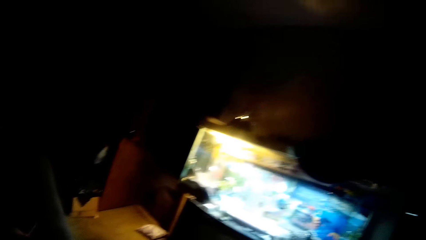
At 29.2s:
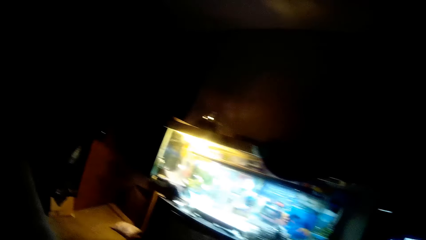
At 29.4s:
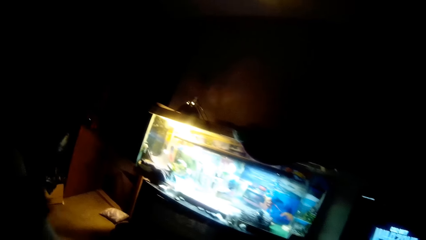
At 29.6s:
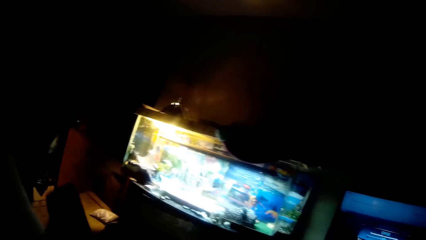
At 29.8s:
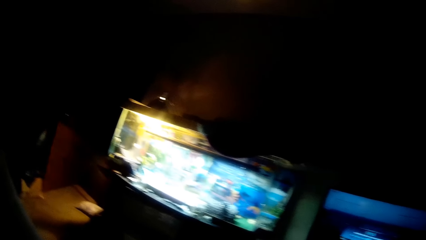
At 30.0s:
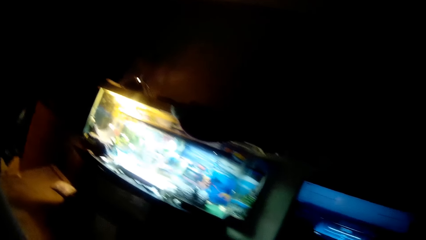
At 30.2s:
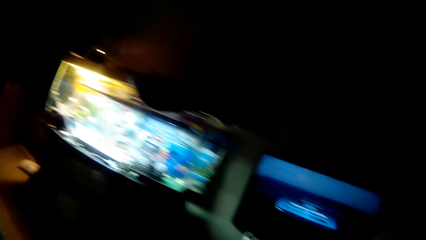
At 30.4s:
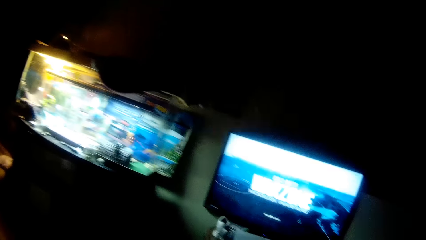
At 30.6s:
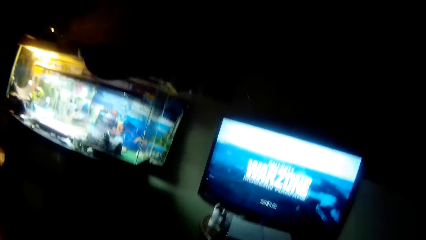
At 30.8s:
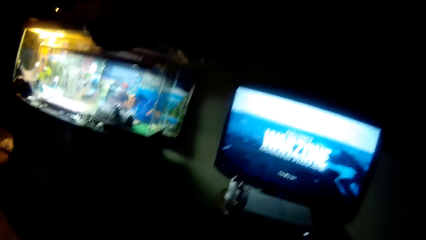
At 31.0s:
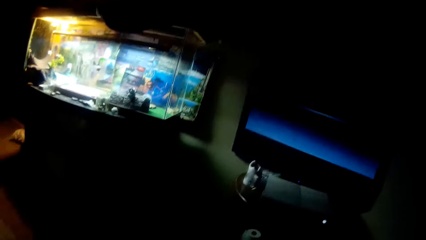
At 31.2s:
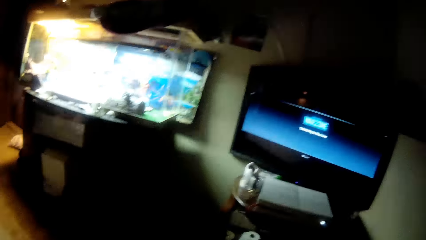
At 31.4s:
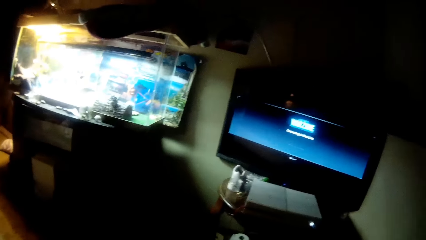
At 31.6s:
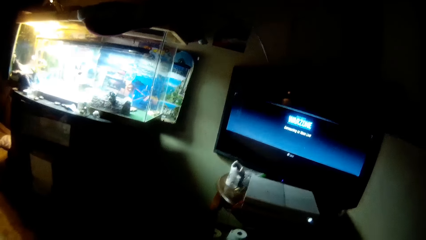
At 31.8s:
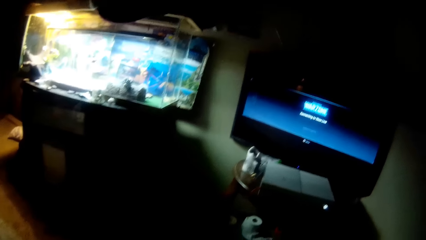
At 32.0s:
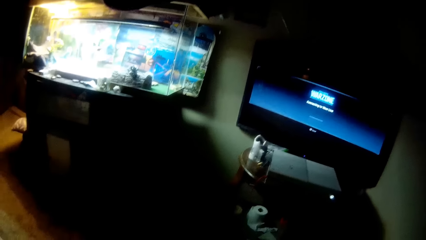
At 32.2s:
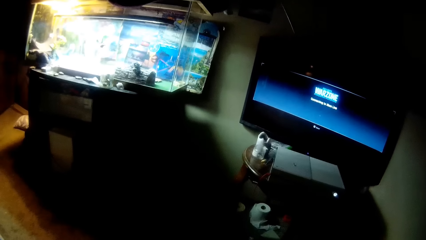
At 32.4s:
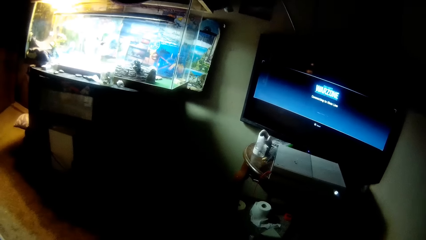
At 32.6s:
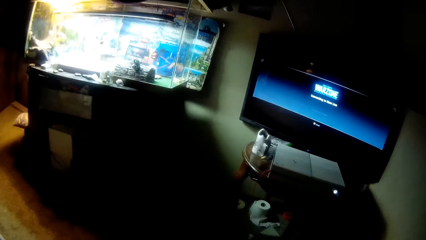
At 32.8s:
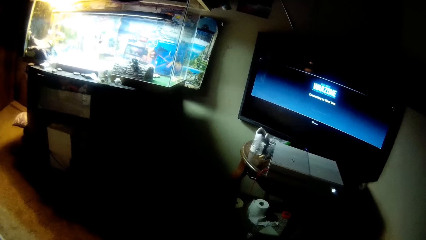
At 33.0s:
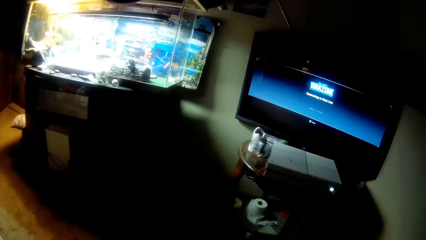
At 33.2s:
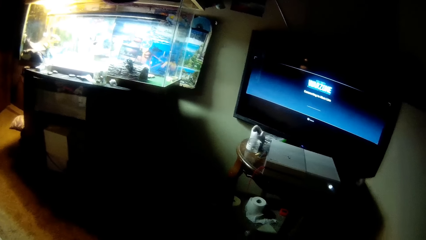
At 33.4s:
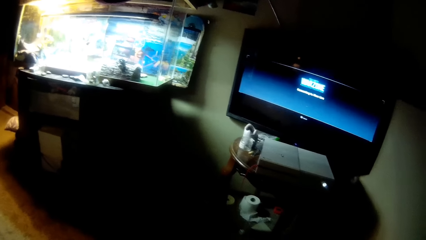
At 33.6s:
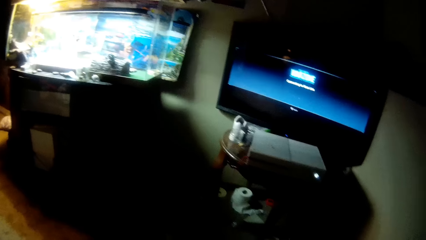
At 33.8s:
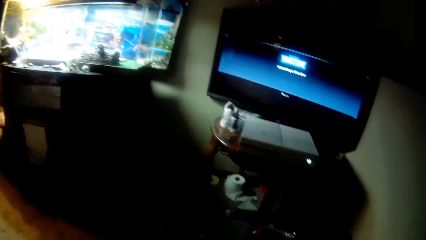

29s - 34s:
The camera wearer stretches to pick a mobile phone from a bed with his left hand.

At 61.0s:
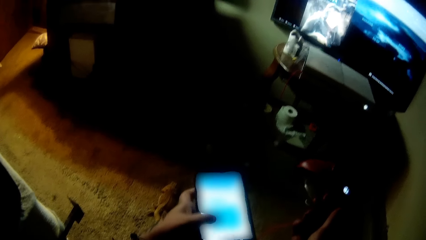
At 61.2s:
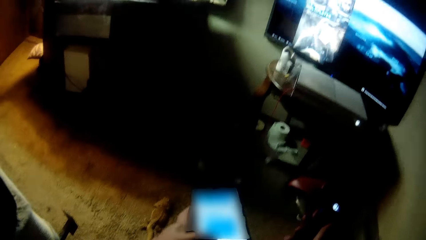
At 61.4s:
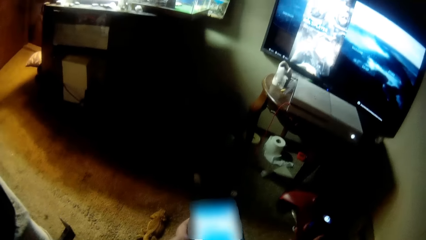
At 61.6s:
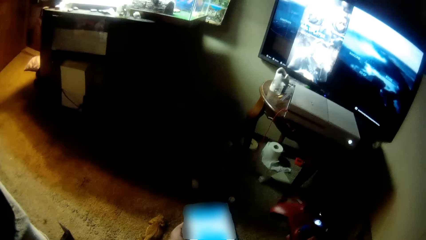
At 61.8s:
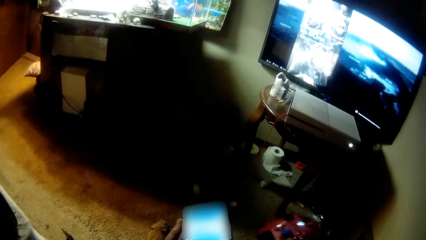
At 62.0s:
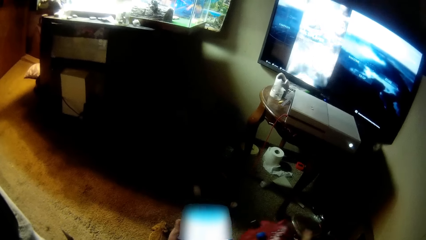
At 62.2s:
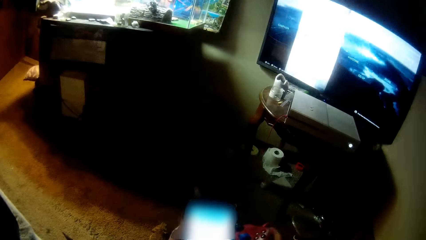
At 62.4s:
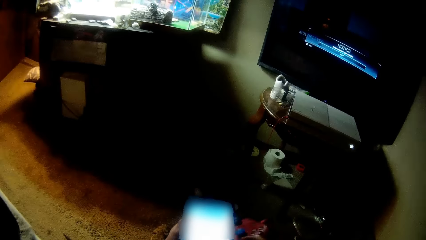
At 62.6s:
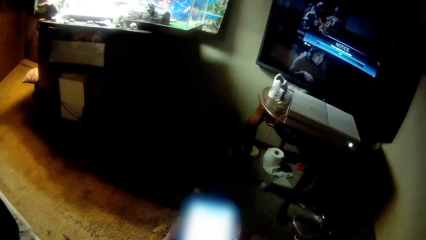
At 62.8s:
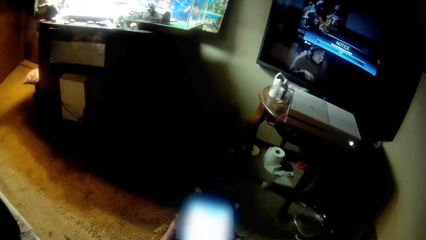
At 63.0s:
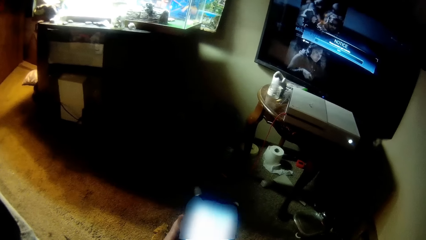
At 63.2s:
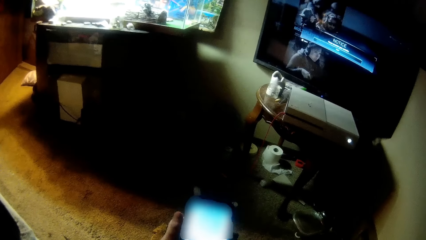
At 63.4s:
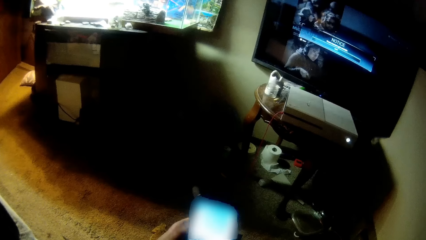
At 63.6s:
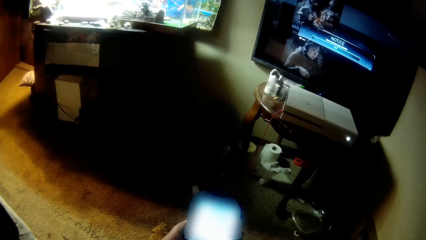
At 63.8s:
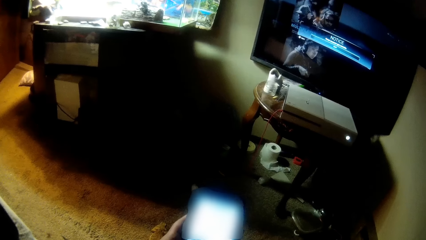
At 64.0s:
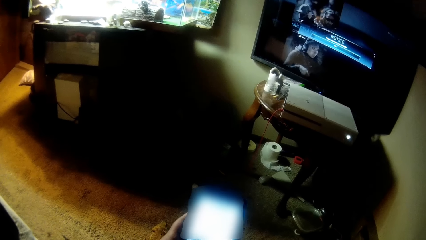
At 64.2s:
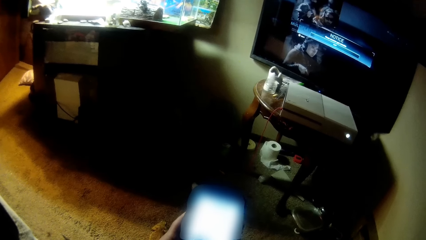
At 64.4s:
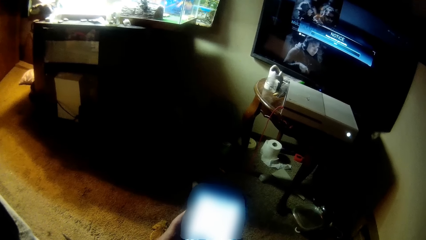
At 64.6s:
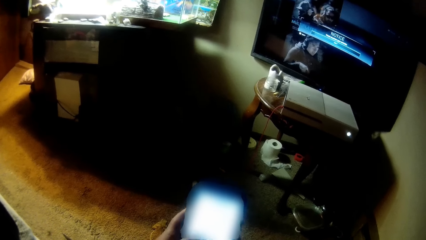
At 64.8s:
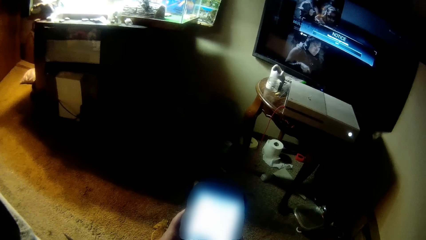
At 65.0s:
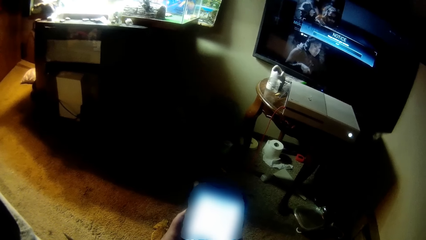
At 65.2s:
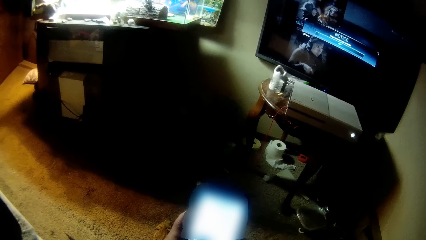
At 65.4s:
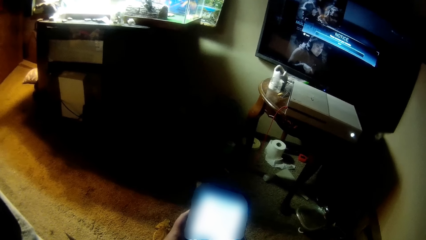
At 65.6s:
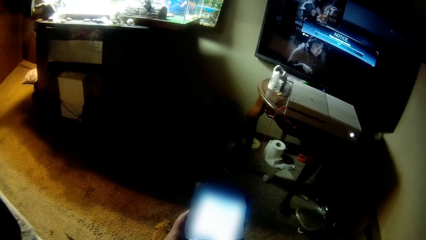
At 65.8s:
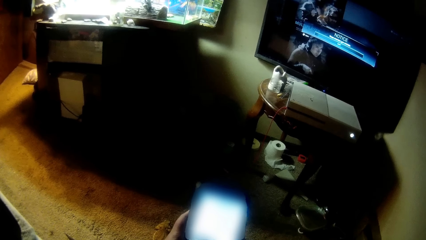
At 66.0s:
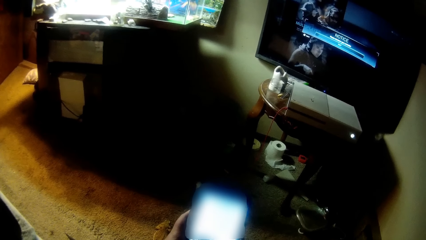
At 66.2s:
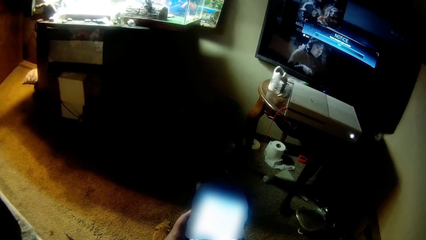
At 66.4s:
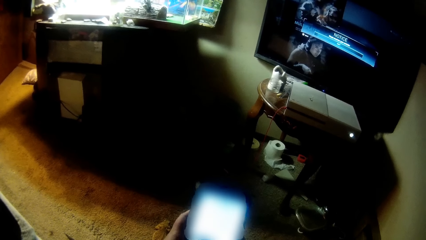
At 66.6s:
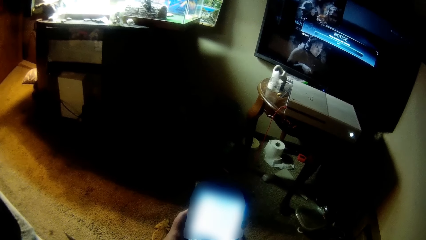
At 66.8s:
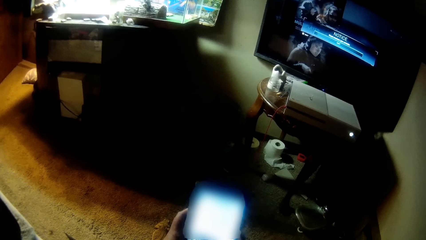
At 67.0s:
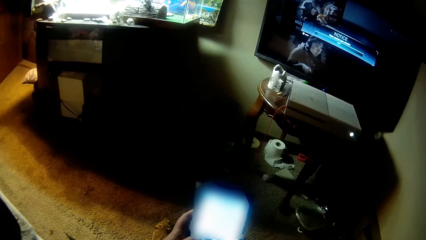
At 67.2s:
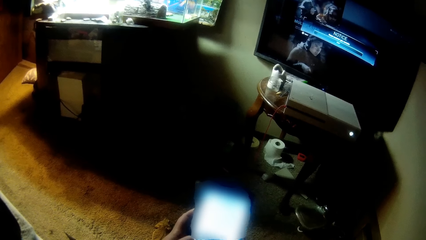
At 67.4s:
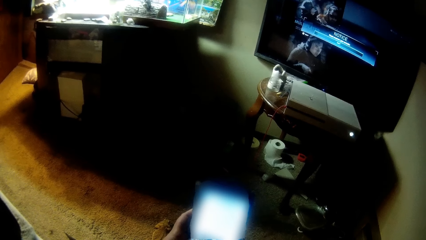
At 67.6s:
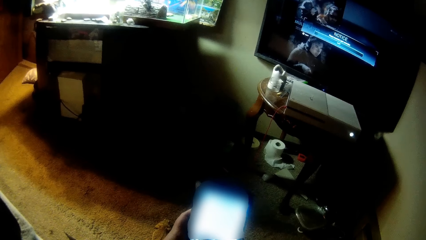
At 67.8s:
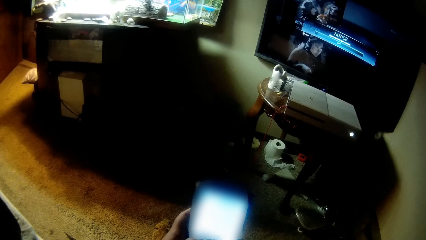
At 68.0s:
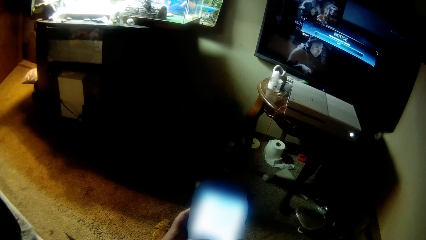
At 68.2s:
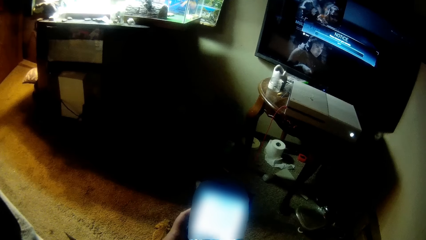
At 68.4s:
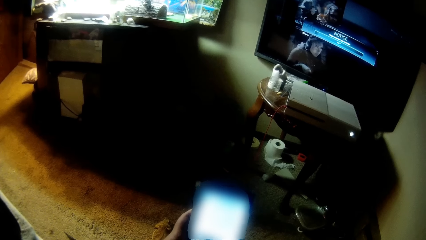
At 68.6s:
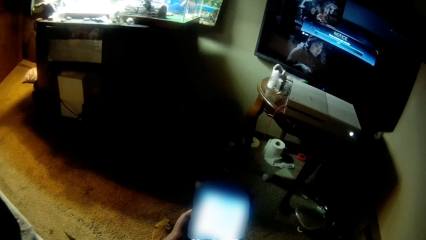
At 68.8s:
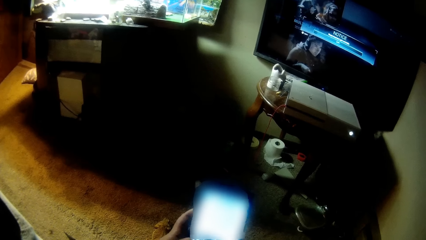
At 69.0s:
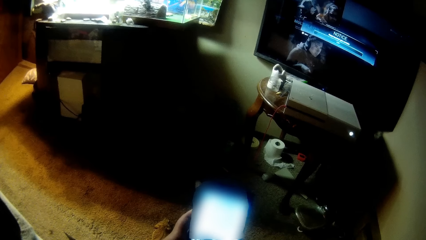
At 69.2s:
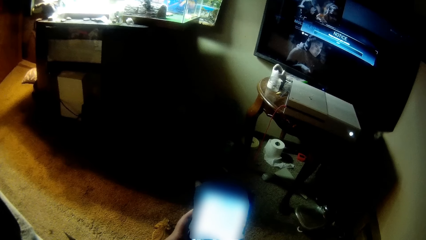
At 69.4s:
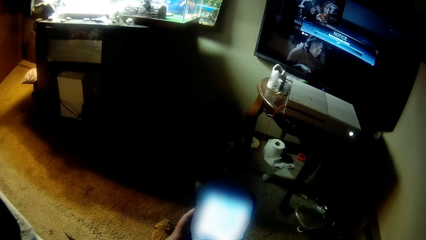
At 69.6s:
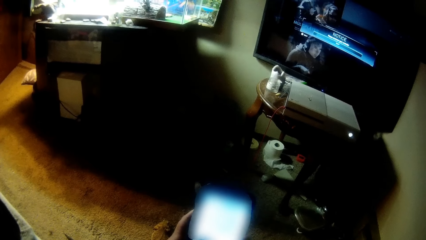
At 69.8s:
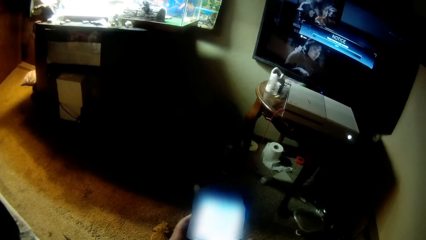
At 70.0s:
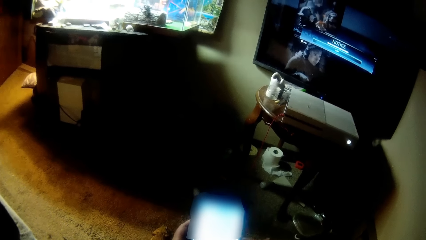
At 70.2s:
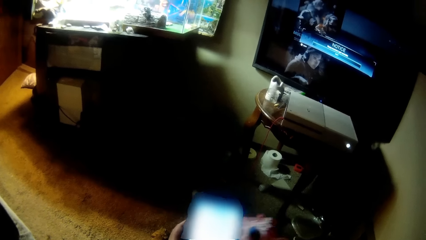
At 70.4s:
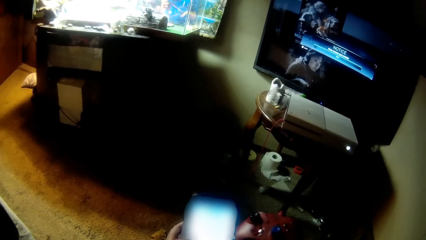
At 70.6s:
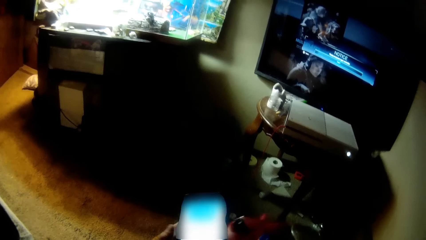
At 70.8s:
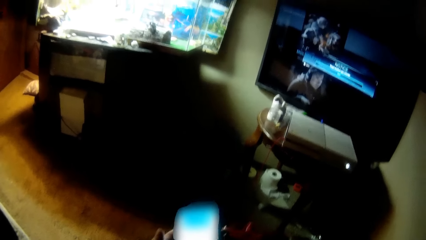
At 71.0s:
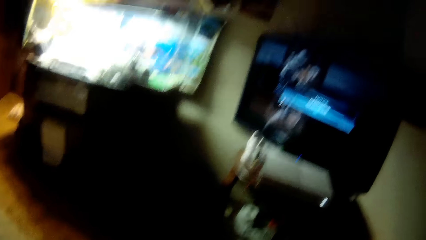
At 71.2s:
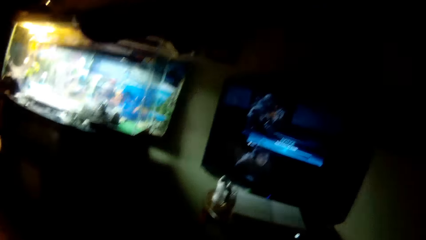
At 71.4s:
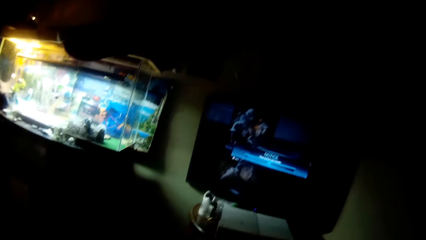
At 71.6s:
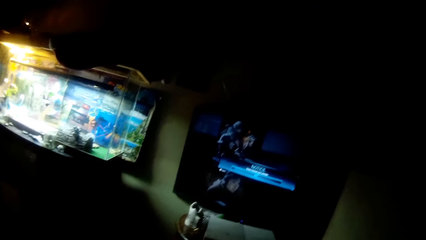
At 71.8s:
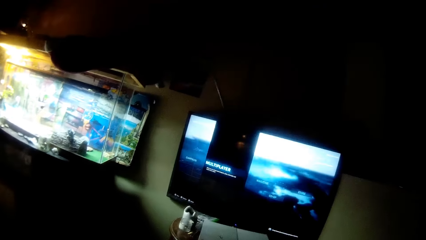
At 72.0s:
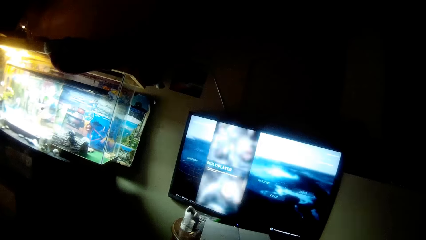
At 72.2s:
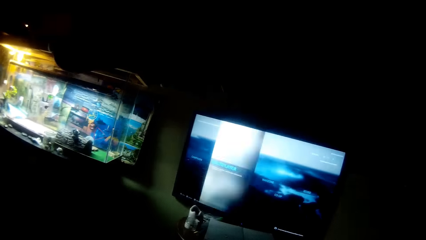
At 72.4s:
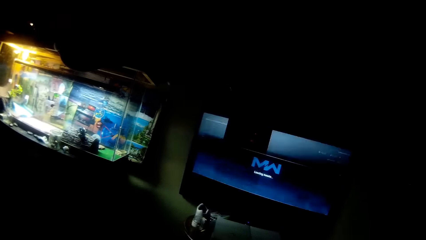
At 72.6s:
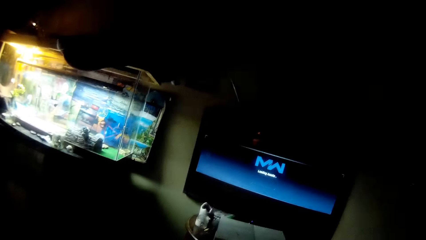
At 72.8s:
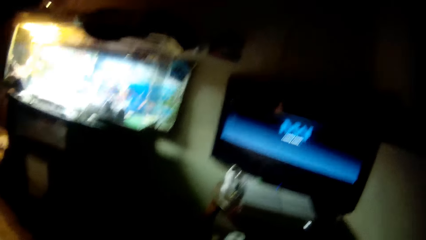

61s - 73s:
The camera wearer operates the video game with the console in his hand.
